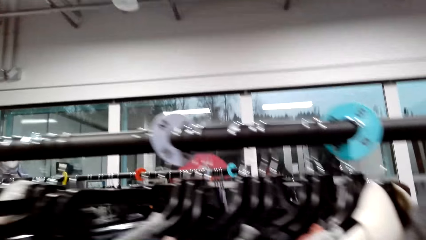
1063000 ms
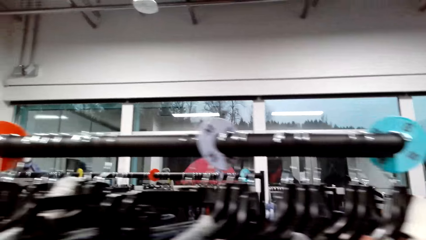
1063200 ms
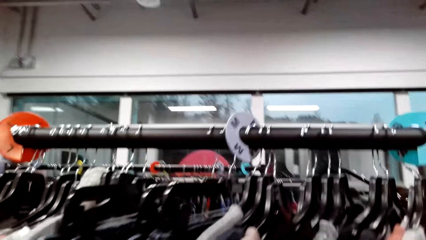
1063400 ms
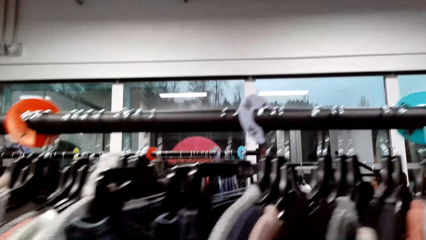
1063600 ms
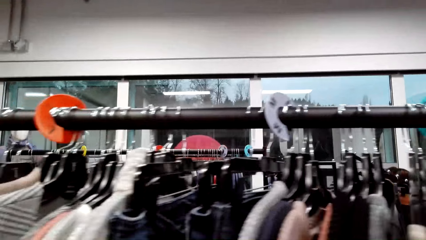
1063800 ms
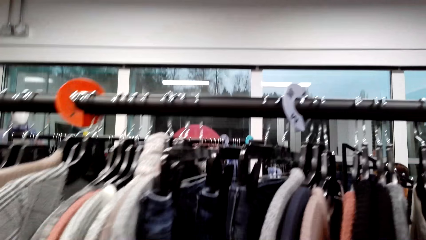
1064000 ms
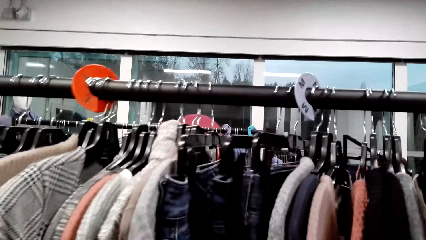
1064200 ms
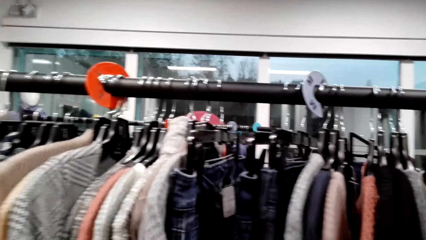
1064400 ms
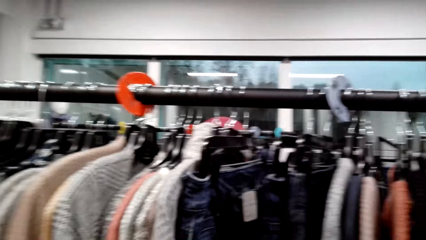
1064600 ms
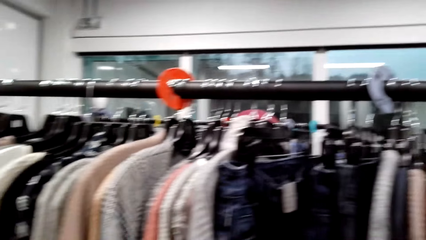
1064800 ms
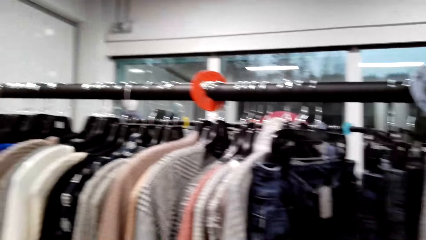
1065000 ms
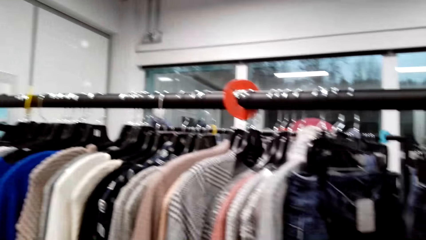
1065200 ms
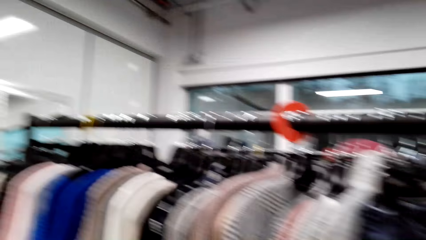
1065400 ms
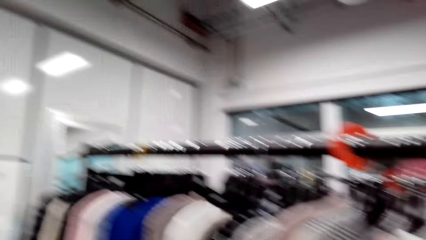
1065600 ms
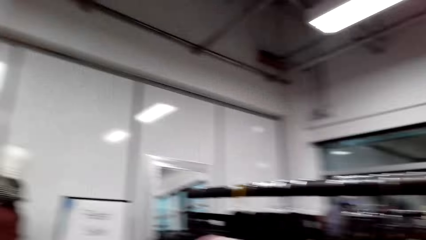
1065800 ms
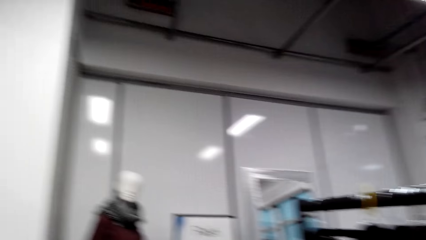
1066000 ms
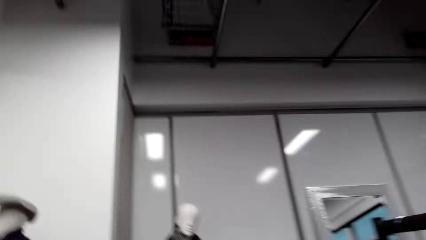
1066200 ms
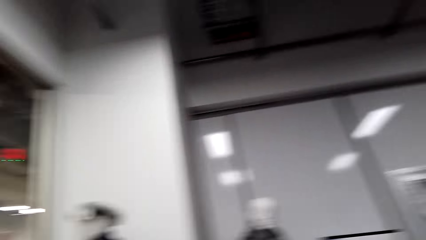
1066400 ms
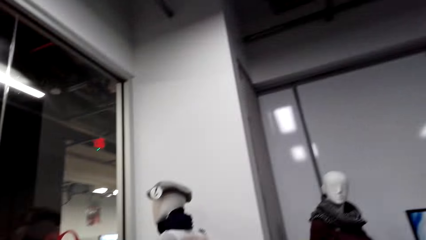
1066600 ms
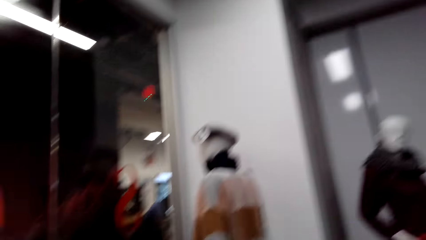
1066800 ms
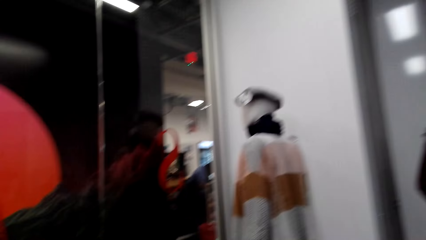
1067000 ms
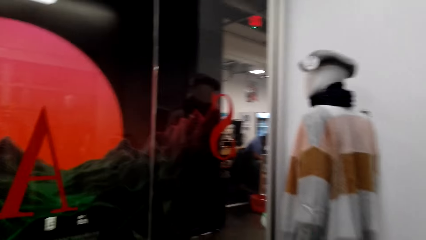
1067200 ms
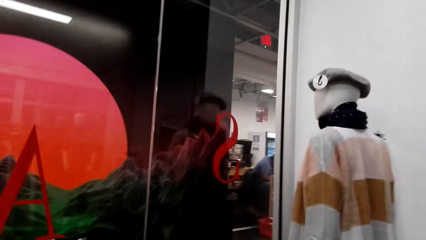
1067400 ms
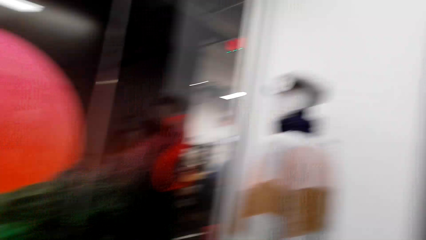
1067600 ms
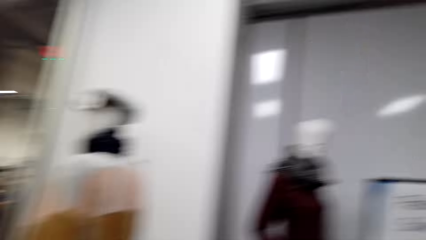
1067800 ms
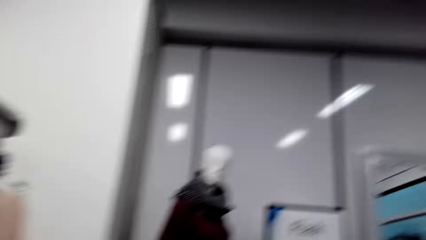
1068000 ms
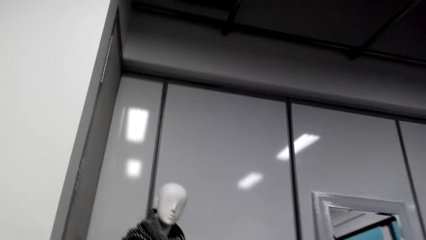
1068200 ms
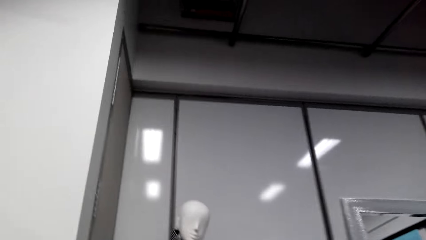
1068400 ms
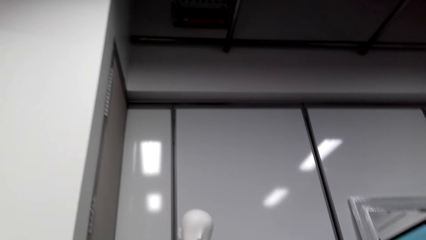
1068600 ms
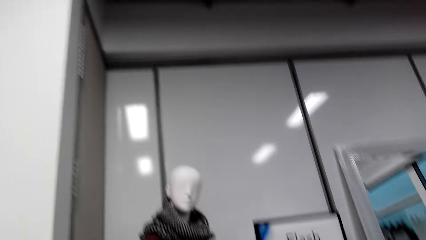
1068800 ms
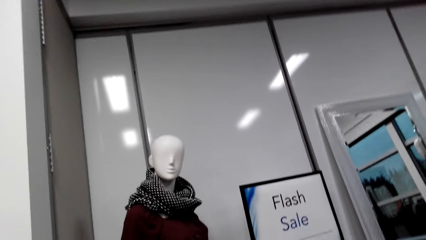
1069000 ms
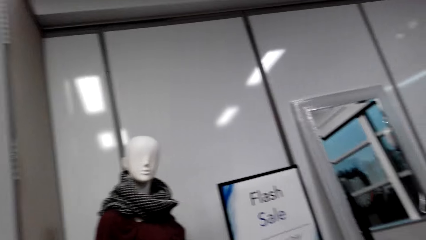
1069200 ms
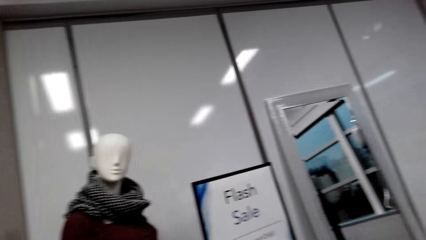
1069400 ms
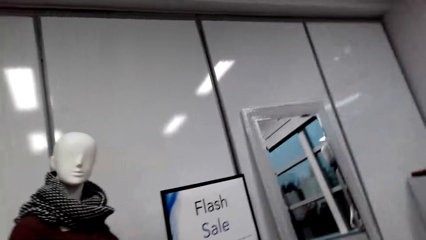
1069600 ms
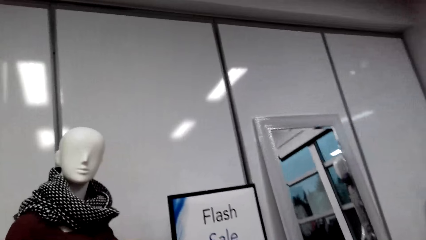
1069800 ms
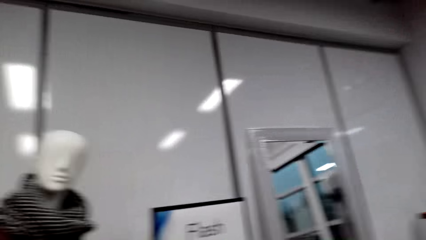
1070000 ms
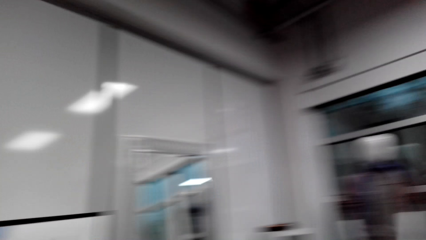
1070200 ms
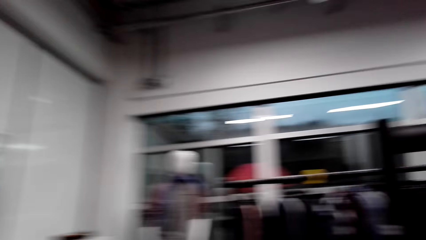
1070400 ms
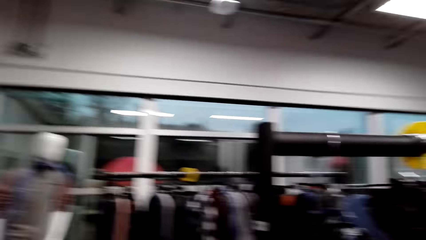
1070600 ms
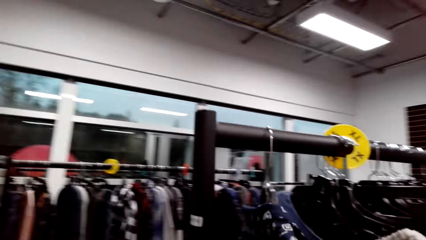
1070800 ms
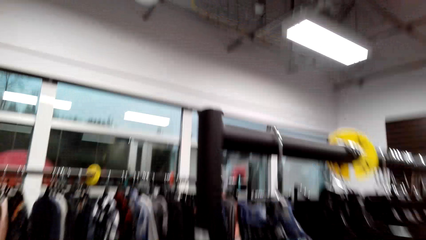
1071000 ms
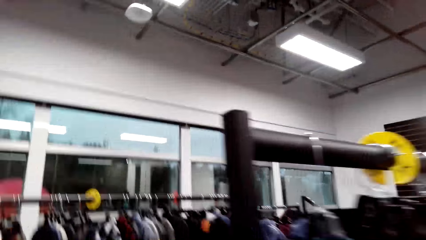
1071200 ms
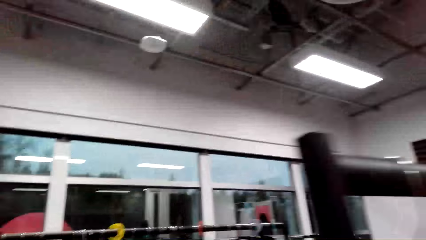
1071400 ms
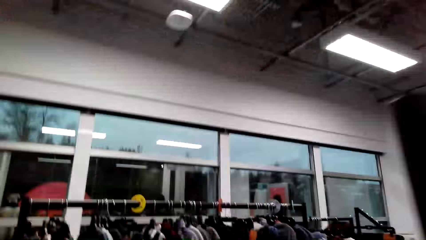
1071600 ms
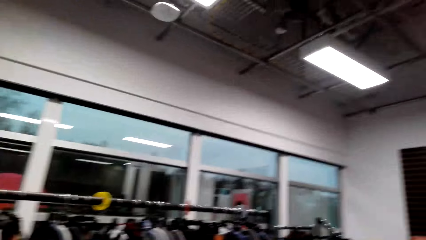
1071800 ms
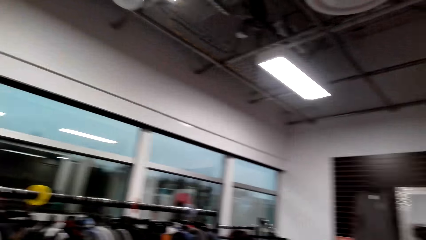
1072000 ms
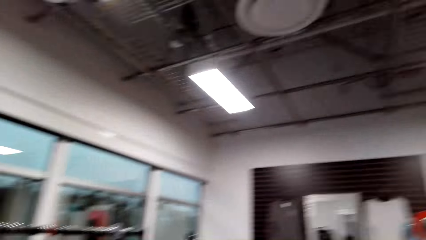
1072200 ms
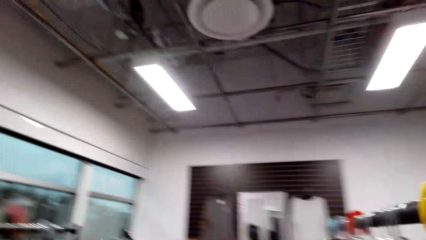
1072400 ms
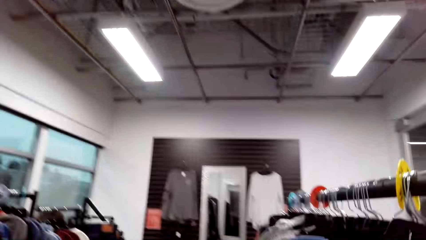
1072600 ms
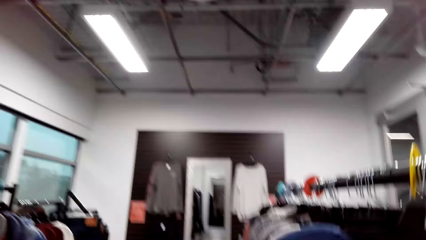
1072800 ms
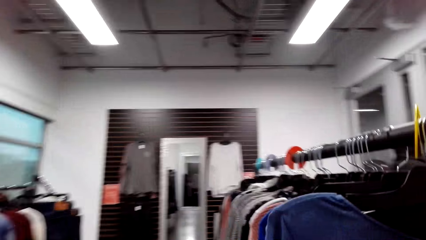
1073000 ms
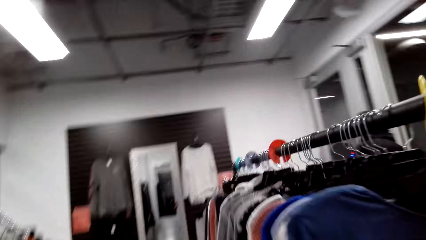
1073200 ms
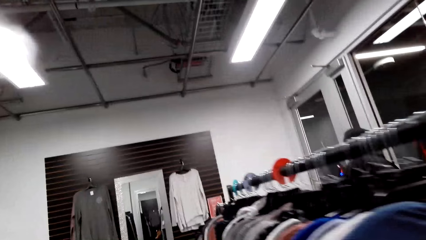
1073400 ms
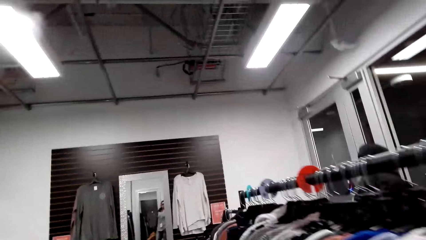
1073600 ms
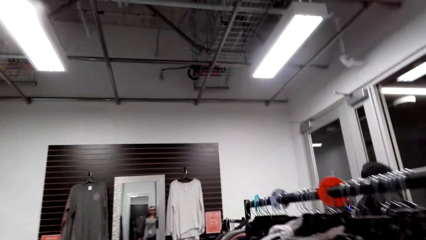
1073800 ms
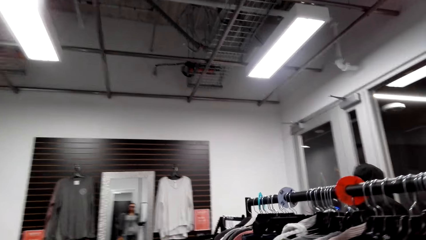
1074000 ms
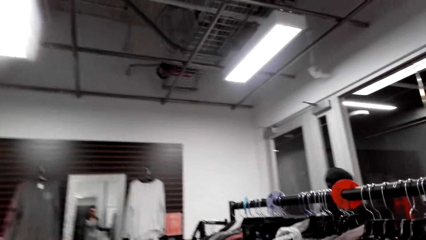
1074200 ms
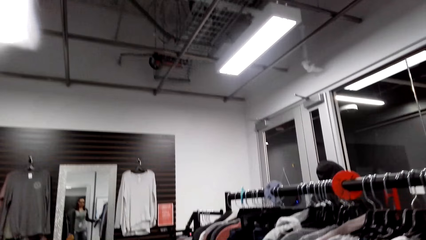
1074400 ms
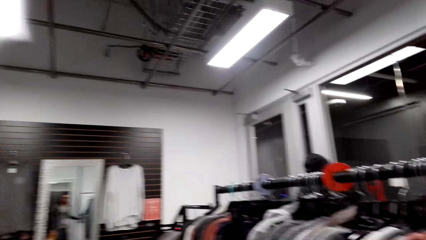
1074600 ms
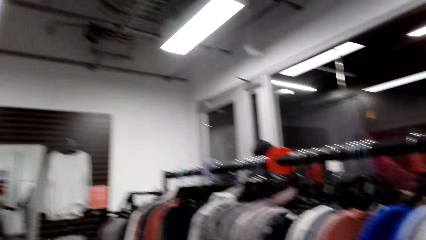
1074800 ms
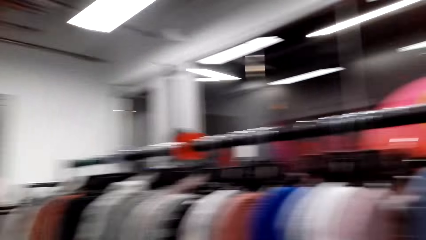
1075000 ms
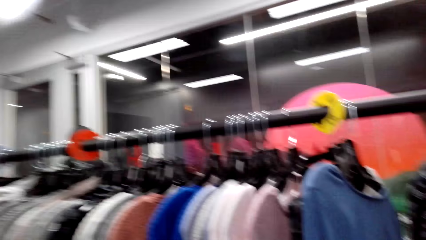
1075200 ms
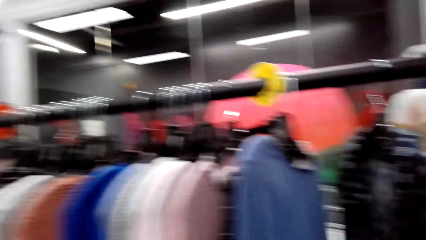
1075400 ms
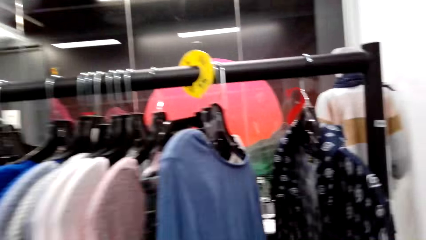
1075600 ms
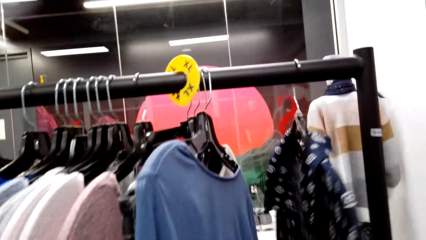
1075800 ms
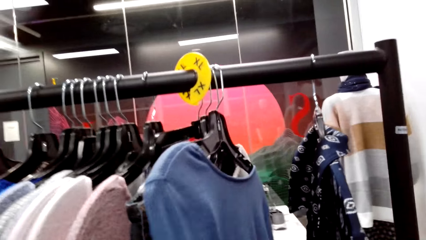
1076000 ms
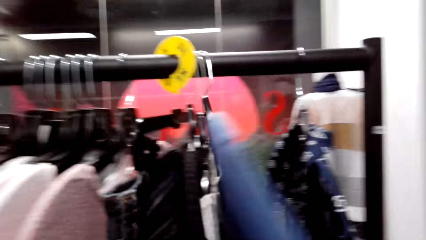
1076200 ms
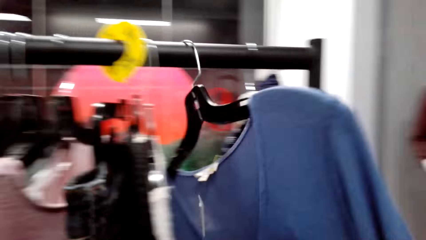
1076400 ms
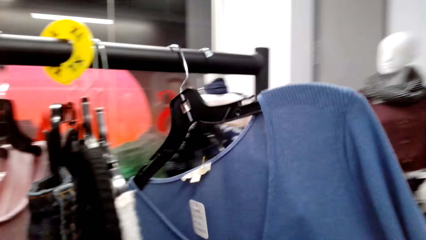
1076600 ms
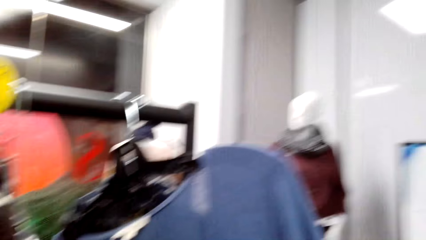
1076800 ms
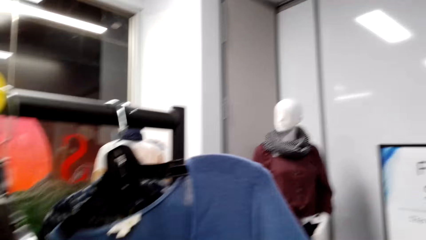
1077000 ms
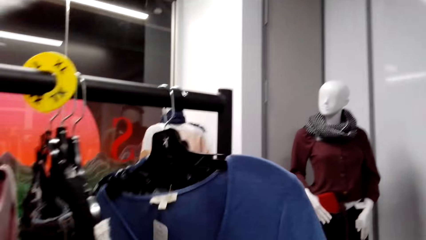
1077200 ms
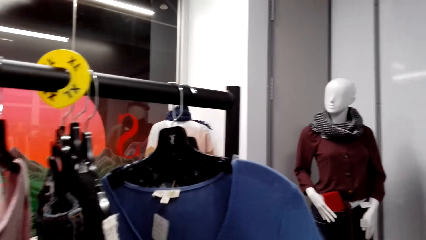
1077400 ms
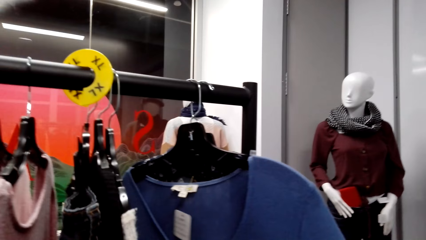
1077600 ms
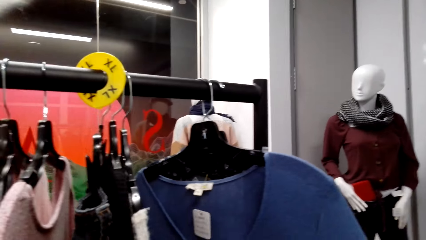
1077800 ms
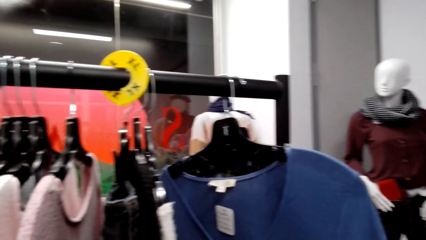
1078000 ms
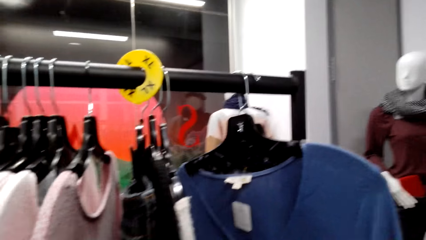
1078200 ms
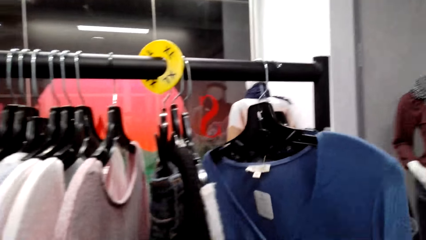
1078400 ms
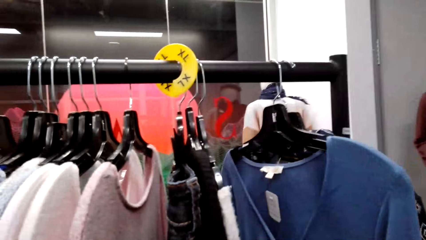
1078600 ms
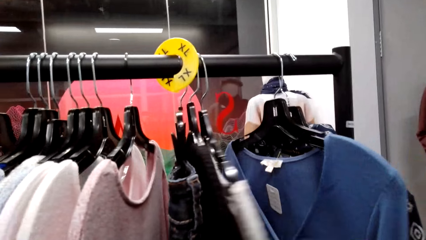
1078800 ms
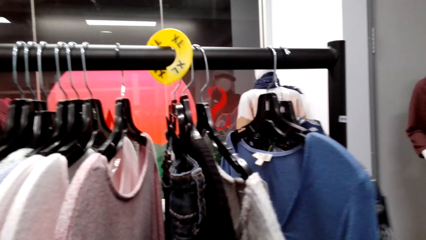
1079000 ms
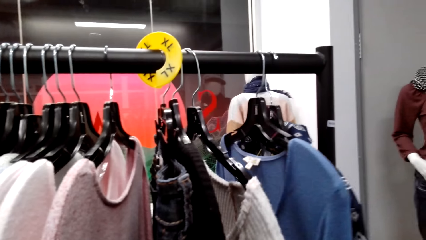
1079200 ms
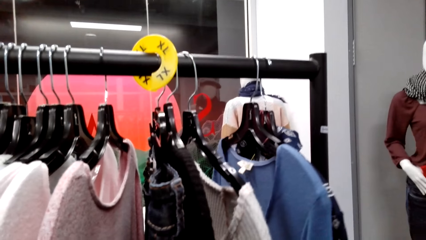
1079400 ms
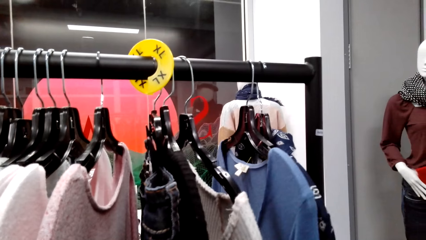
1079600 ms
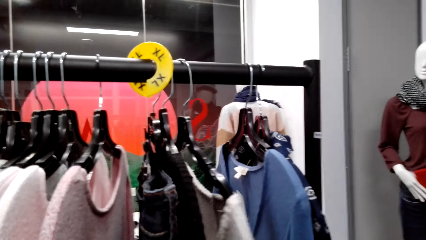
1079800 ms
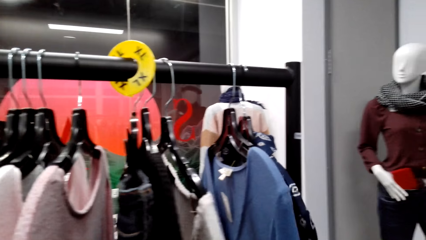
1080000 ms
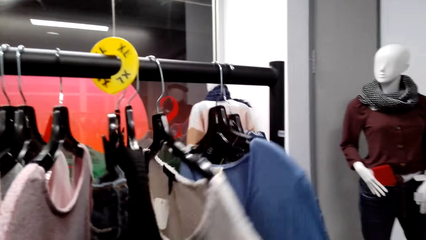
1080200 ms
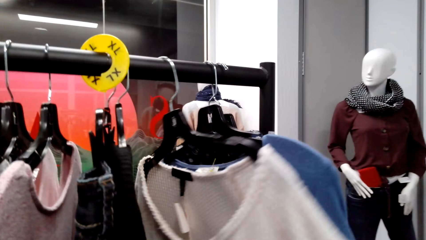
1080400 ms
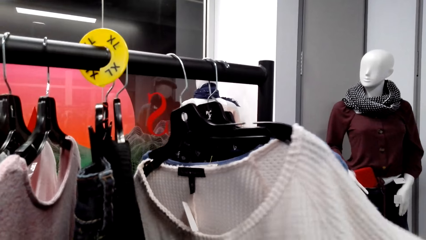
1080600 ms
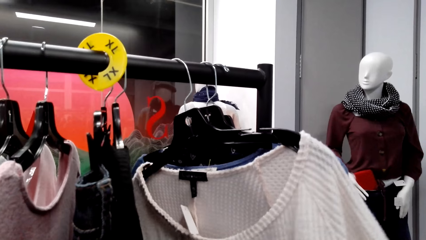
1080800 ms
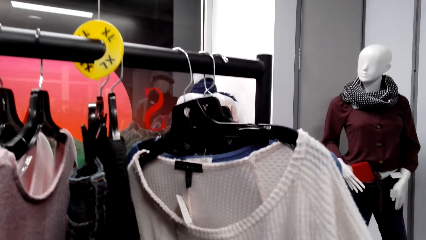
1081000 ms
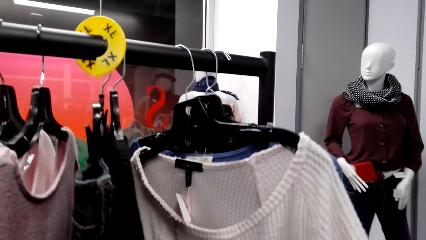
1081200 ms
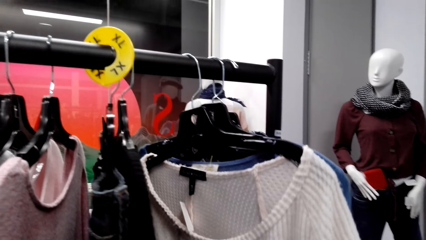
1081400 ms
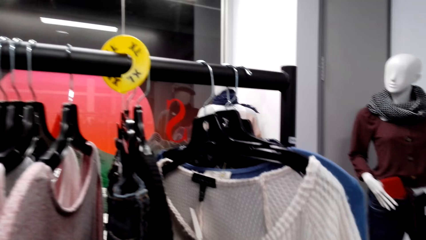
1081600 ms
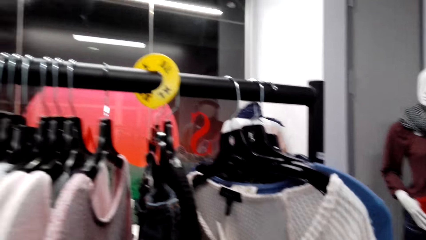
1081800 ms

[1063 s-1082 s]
The camera wearer looks around a supermarket. They adjust clothes on a pole. They walk around the supermarket. They look around the supermarket. They walk around the supermarket. They adjust the clothes on the pole.
